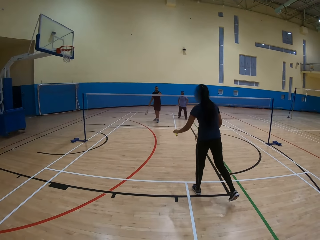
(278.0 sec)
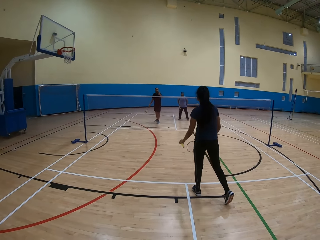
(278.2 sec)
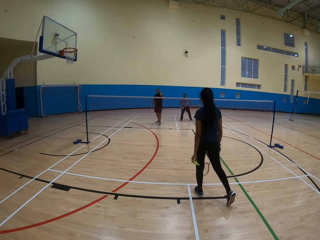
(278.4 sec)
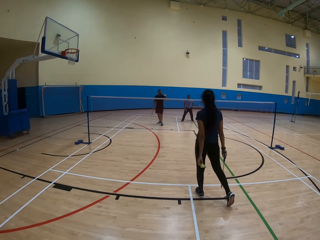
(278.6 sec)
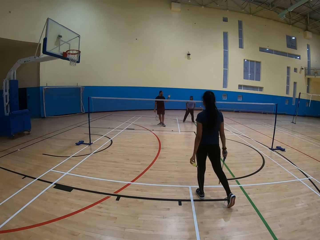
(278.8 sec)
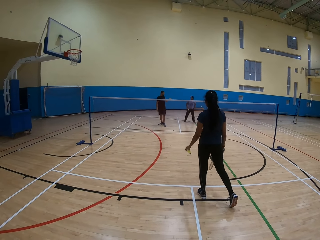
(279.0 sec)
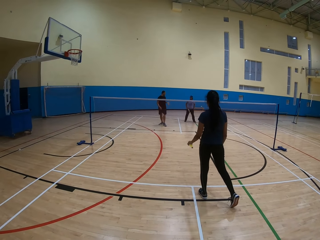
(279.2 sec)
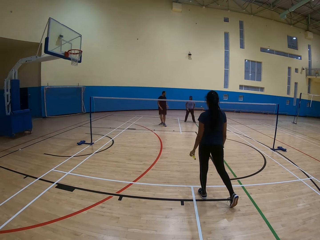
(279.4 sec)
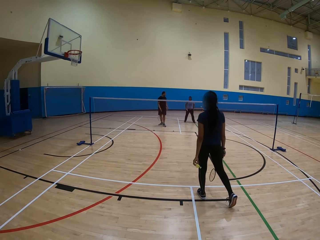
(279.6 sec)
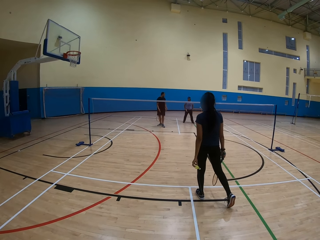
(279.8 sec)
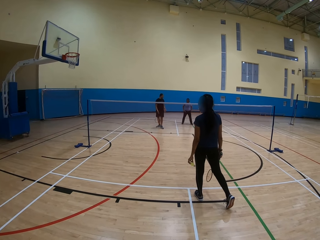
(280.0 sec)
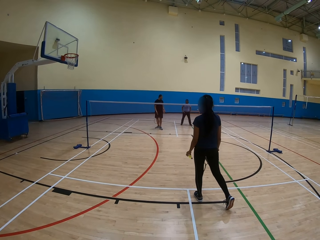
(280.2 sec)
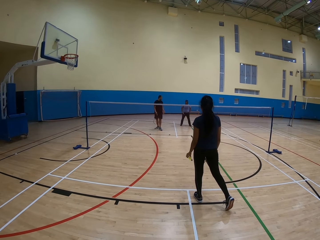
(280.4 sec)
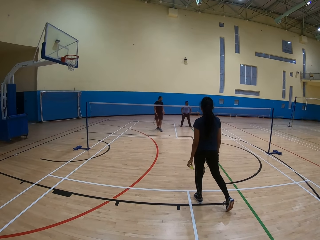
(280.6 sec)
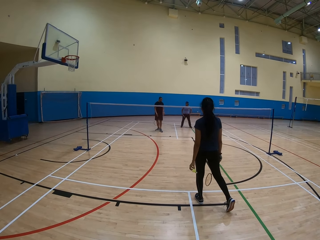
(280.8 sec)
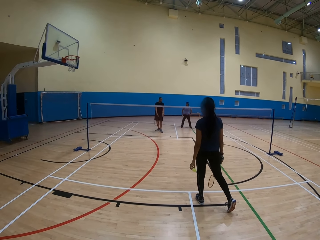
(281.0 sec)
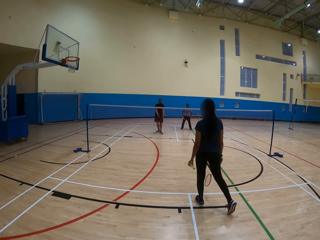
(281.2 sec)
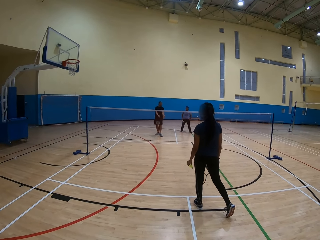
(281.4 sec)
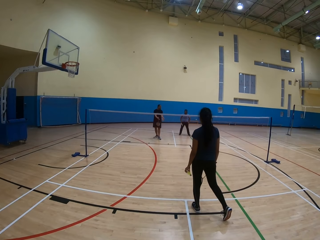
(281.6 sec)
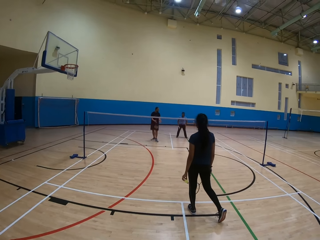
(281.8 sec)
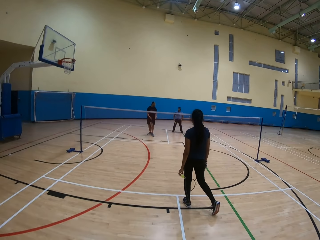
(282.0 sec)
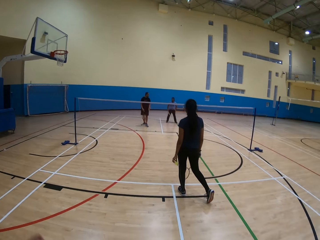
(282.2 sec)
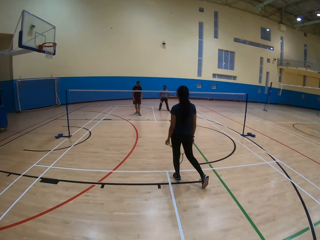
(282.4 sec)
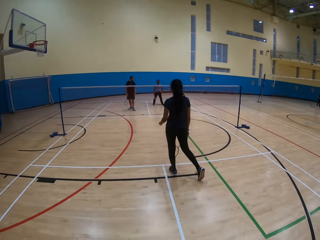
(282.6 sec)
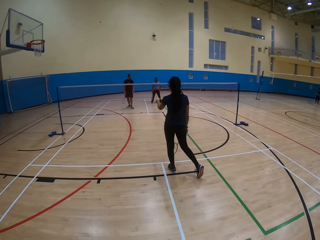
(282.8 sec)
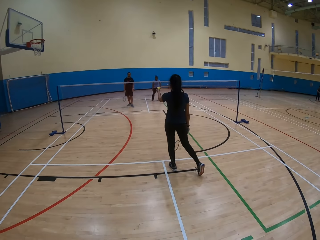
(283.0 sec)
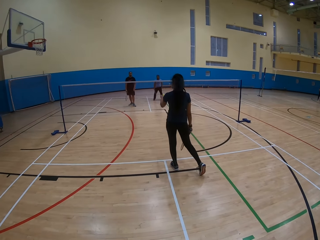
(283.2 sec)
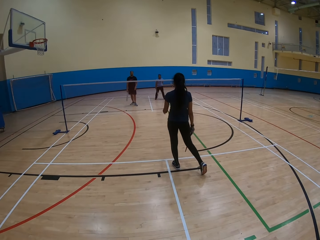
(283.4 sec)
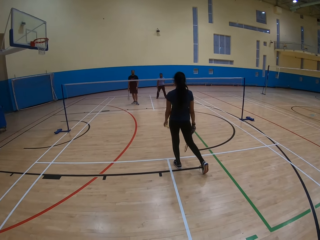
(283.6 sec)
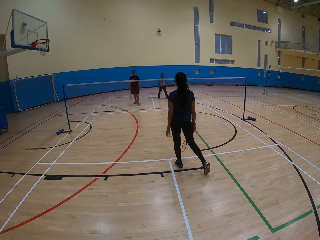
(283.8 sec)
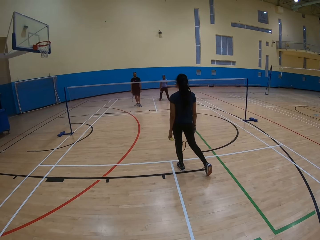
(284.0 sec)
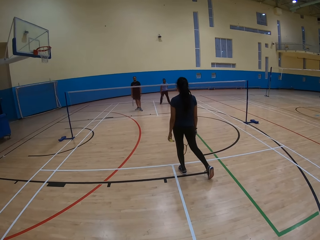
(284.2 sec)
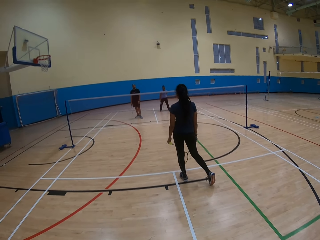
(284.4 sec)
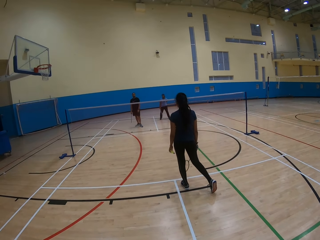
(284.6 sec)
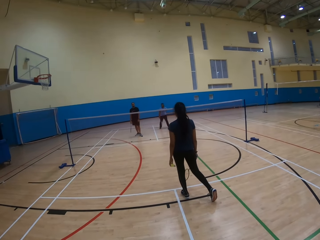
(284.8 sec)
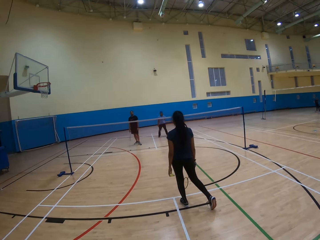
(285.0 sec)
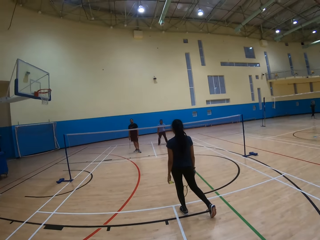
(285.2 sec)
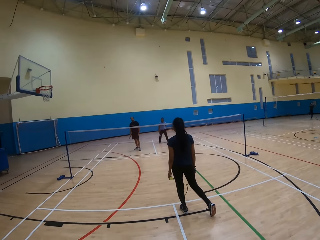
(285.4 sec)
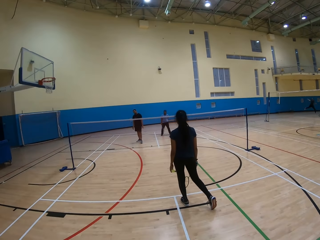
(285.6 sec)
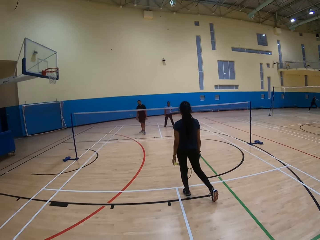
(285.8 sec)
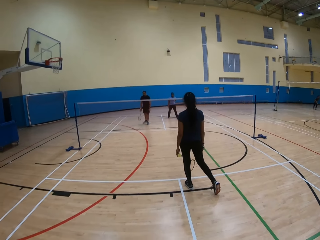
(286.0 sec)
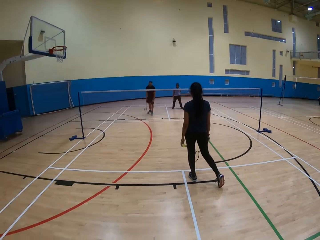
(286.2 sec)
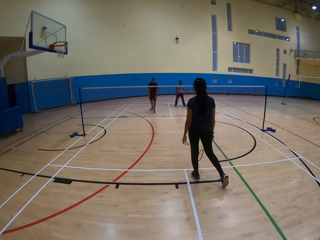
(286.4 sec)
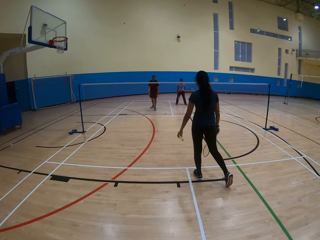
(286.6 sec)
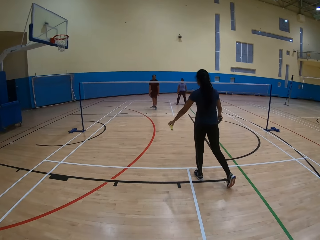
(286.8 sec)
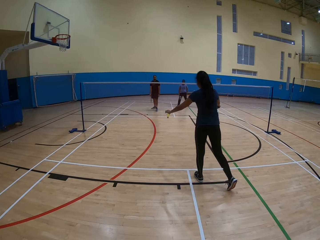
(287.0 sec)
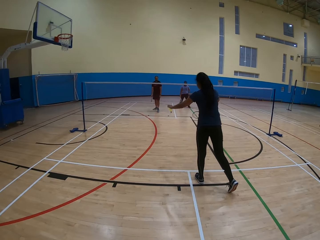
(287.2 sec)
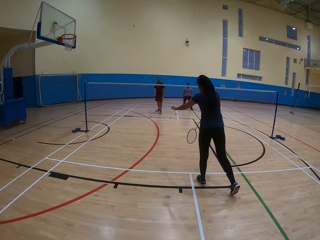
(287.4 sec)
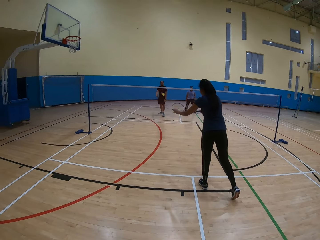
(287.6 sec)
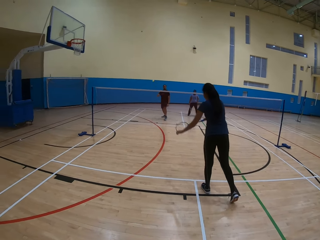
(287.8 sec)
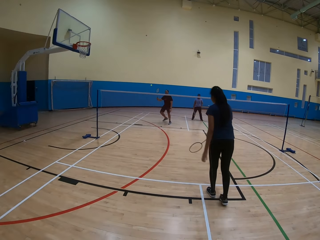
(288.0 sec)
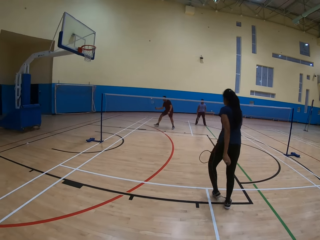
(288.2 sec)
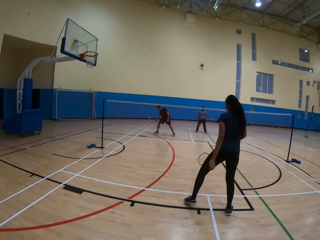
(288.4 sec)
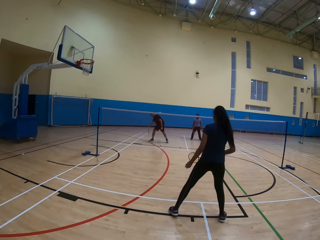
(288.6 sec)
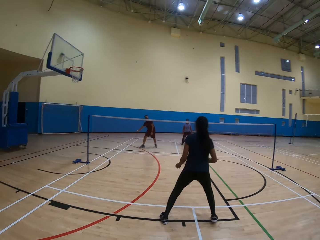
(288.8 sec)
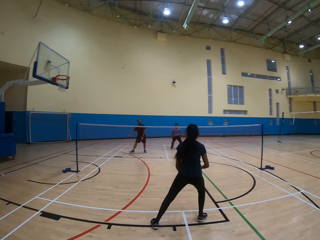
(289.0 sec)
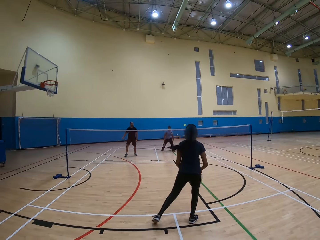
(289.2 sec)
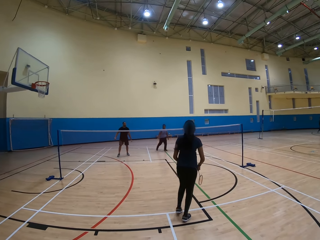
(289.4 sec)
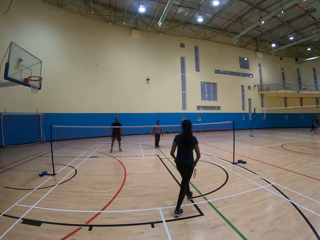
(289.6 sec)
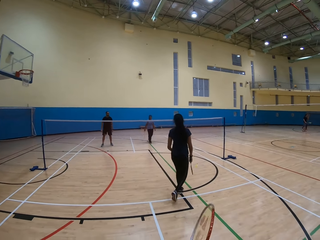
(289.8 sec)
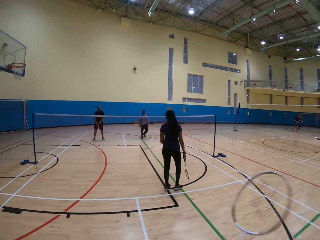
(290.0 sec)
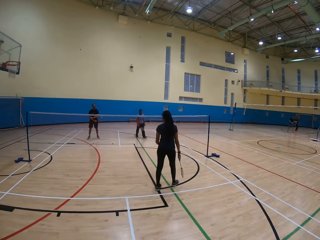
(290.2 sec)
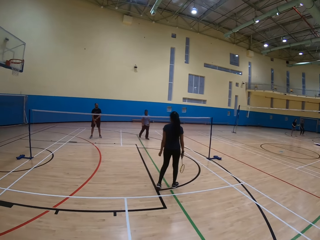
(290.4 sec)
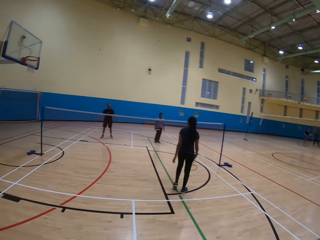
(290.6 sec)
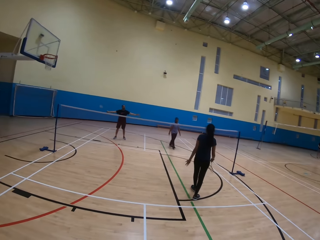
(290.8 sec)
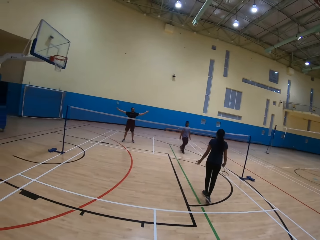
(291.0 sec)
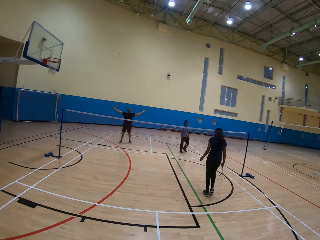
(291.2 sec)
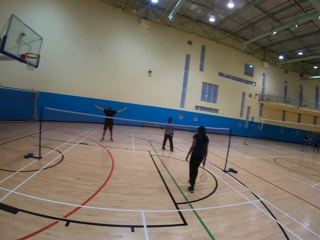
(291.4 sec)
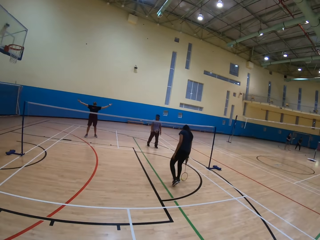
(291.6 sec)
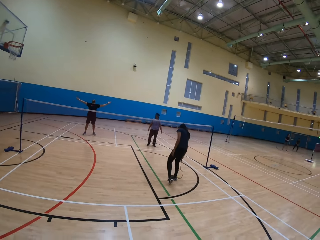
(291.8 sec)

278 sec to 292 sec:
A woman does something. The woman points at something. The woman throws the ball. A man throws the ball.

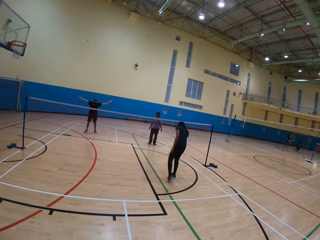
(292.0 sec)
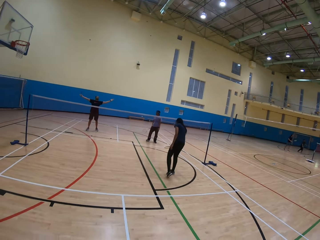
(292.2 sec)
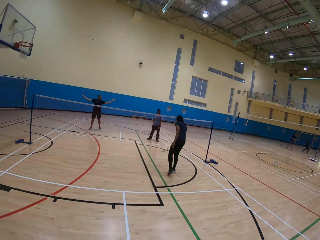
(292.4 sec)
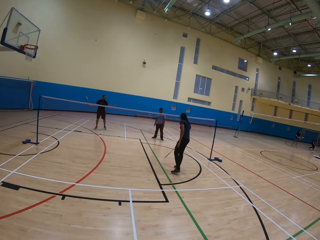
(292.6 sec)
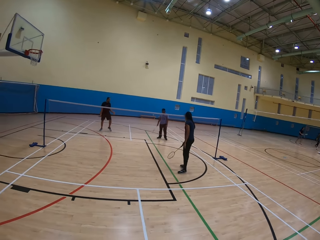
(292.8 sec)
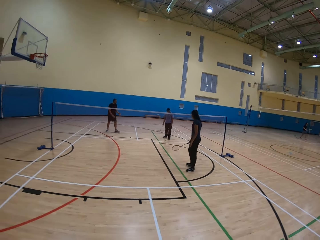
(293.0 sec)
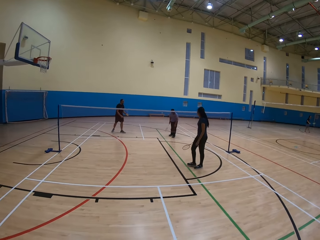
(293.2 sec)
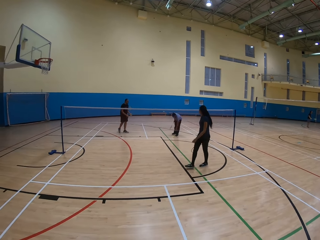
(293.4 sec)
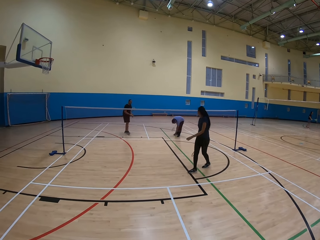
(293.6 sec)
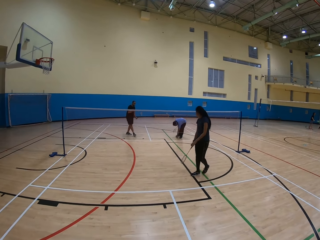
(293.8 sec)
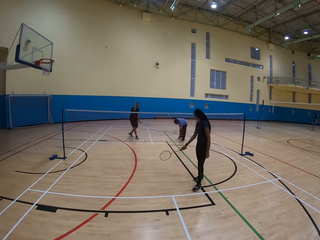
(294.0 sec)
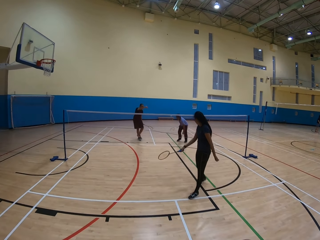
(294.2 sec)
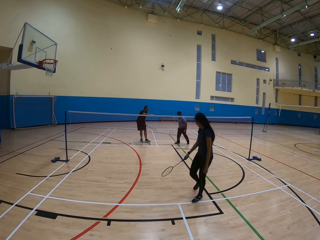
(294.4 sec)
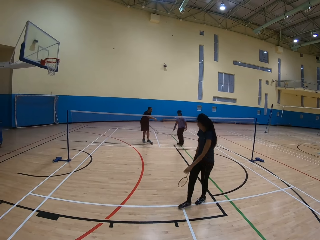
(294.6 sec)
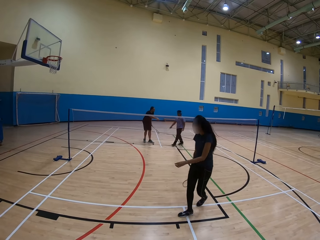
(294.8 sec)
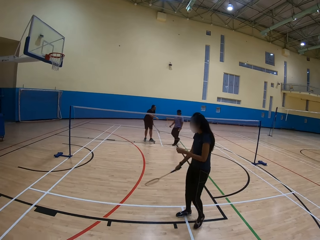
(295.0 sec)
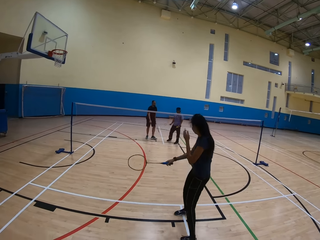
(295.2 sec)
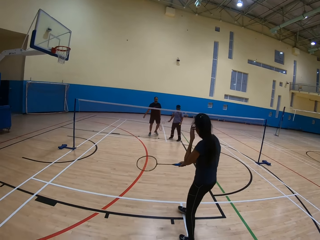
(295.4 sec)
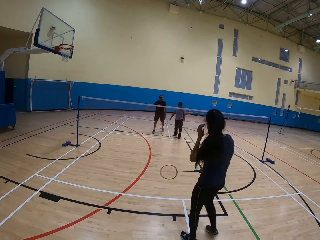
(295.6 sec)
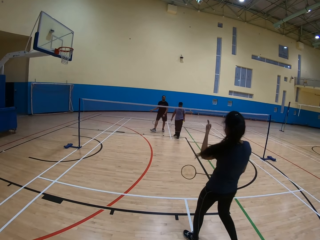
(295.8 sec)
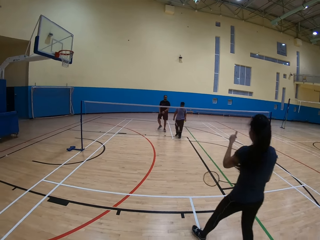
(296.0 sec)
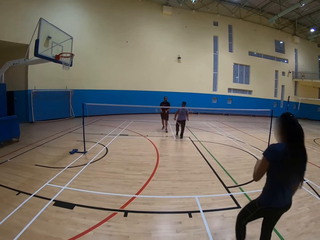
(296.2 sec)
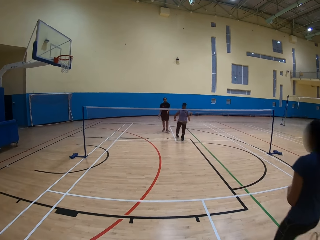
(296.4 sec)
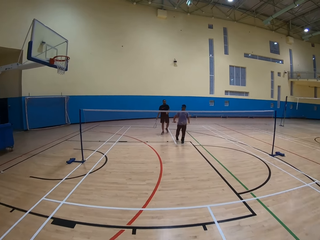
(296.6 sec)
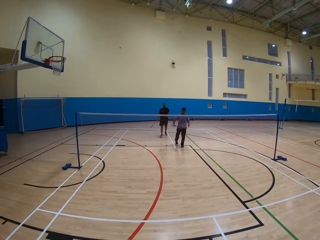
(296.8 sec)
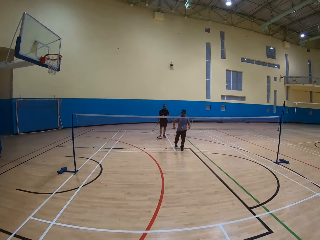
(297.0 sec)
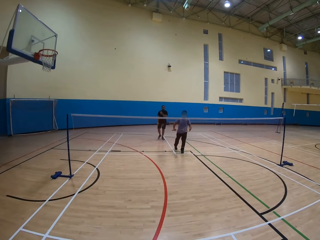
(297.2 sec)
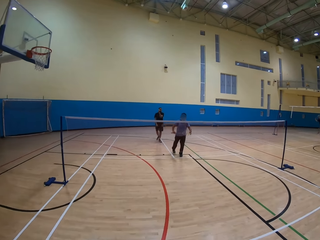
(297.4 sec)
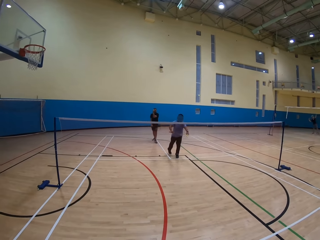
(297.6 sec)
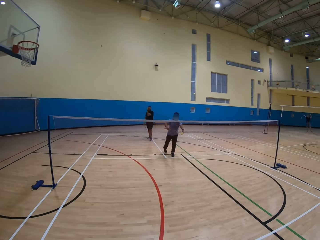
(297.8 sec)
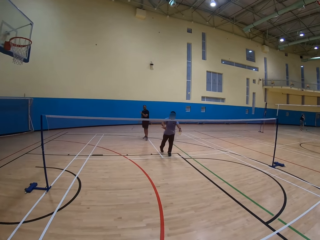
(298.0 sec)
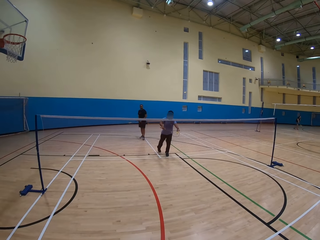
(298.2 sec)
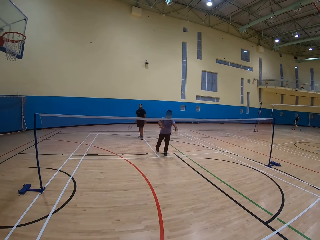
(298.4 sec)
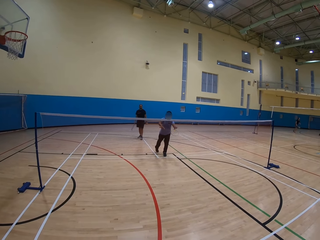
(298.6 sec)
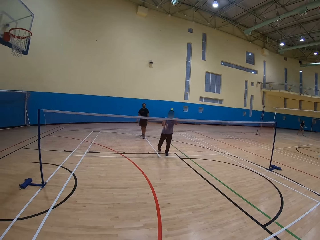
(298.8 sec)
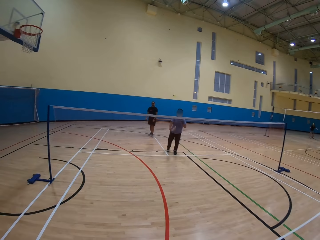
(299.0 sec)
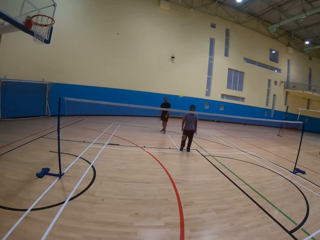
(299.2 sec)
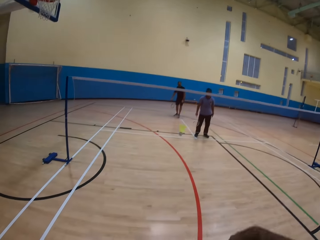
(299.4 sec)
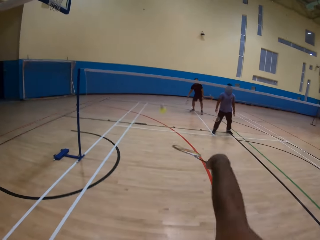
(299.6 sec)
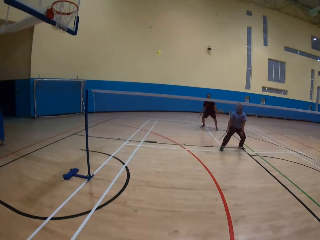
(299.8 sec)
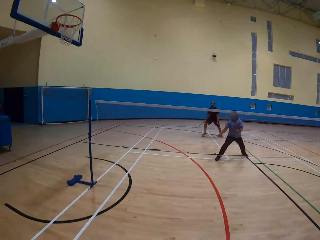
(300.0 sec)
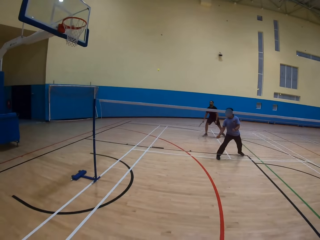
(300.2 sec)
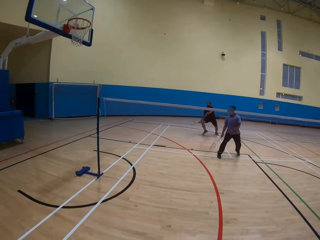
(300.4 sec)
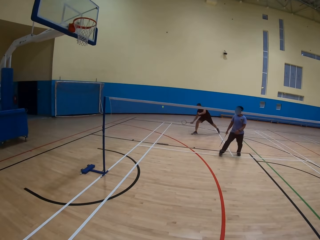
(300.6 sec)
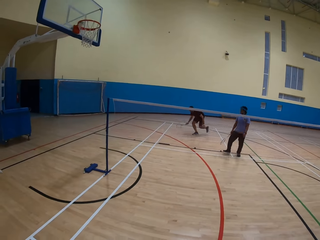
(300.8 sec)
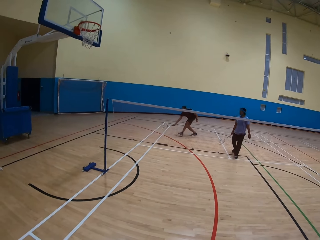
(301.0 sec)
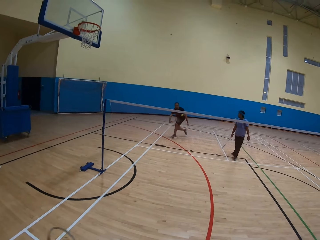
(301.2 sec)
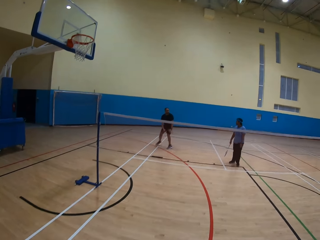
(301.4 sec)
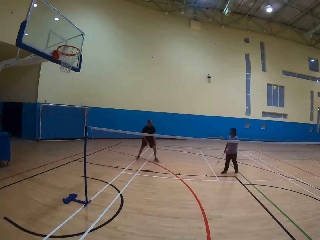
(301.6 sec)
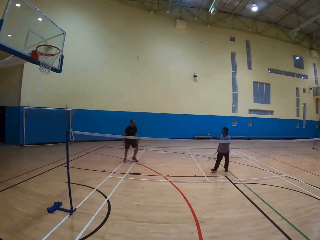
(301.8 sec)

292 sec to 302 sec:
A man collects the ball. The man throws the ball. The camera wearer throws the shuttlecock.
